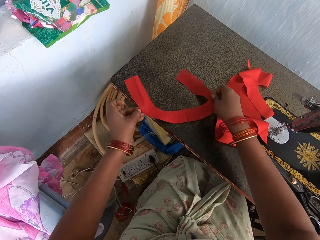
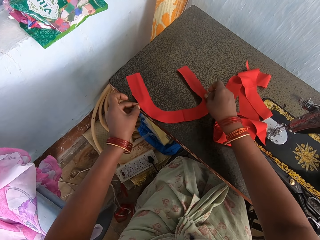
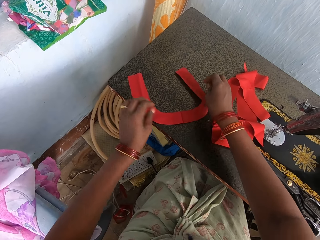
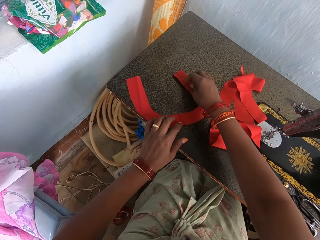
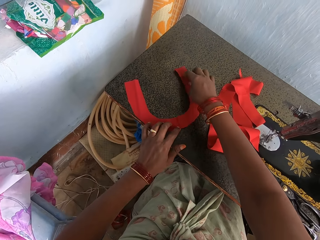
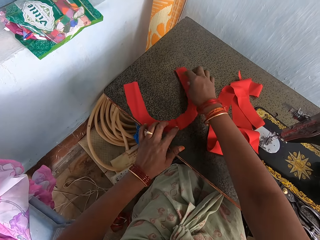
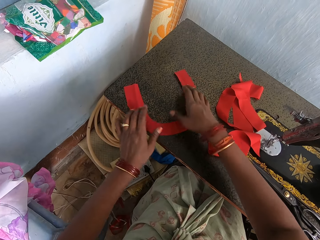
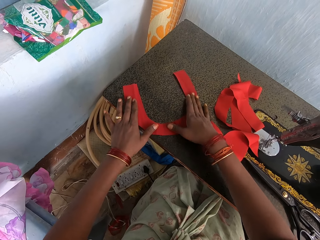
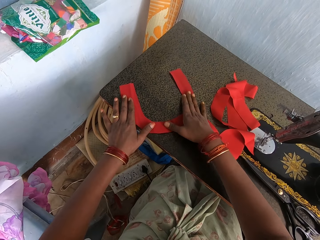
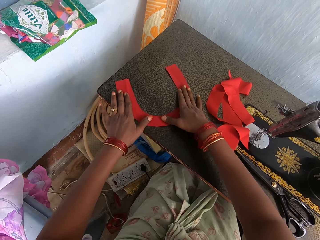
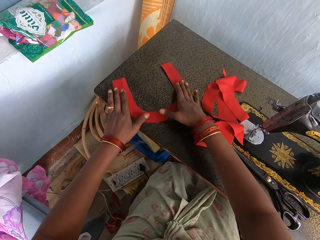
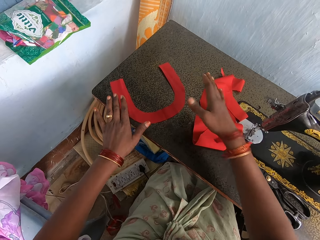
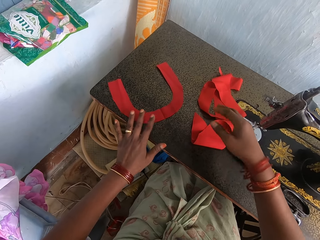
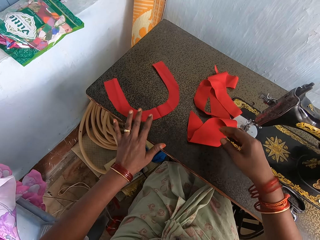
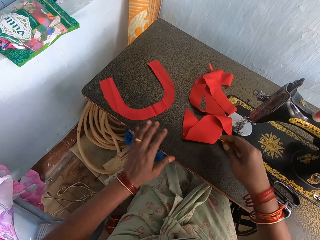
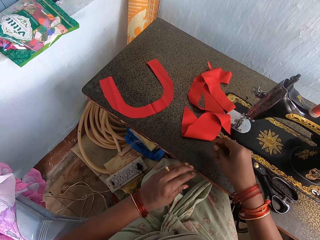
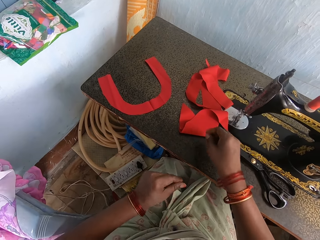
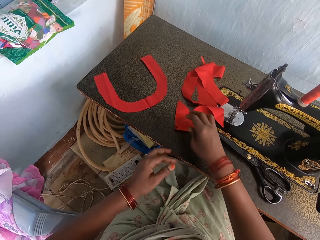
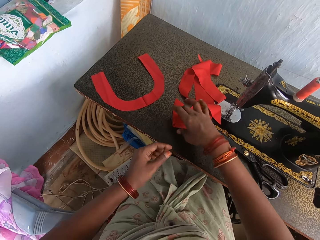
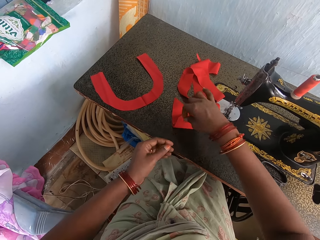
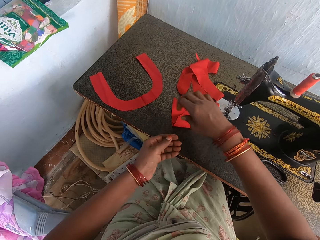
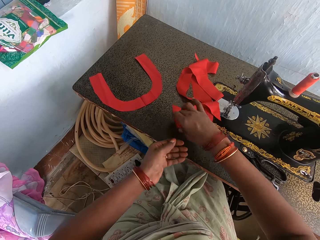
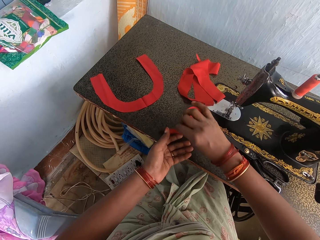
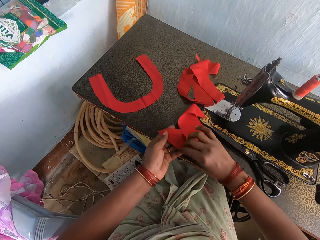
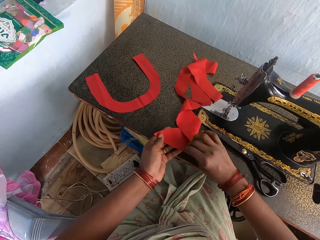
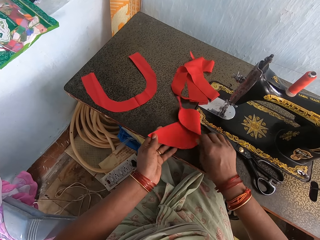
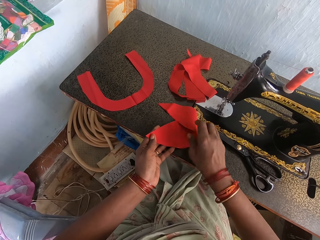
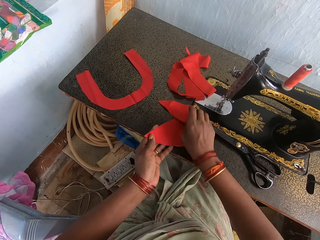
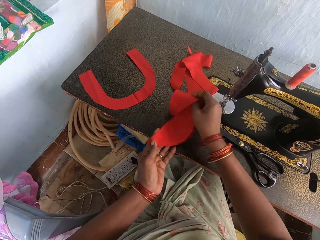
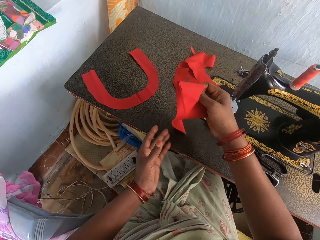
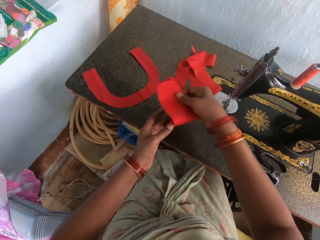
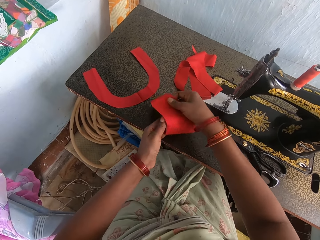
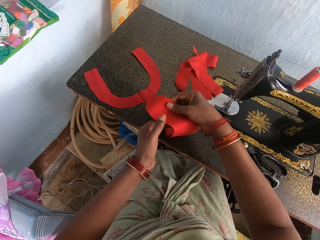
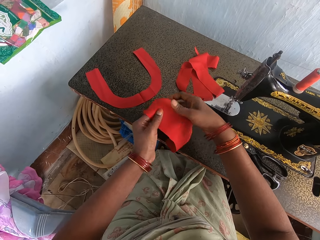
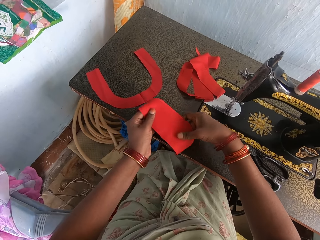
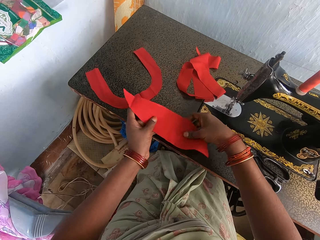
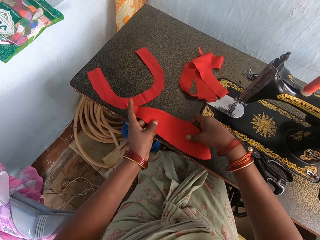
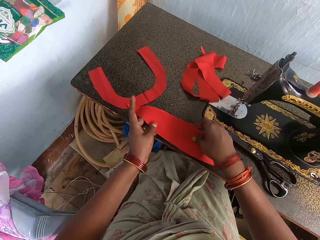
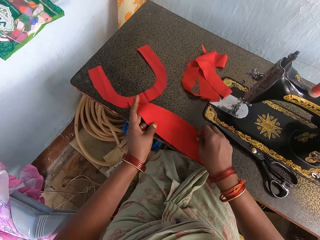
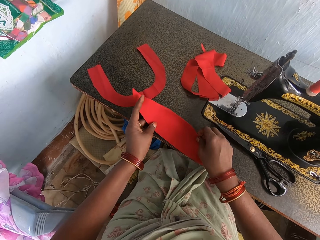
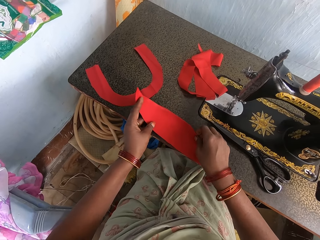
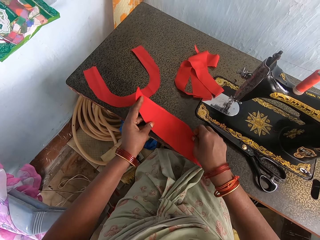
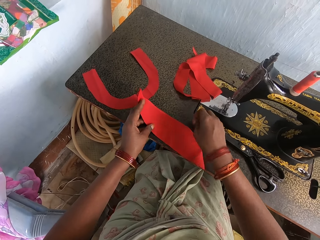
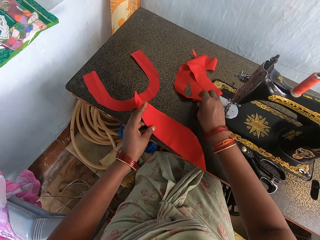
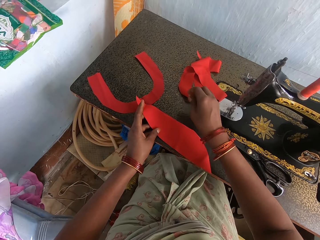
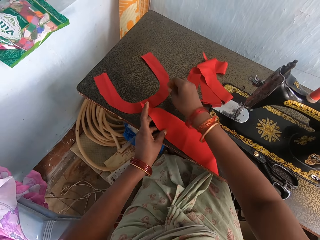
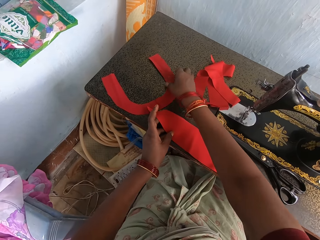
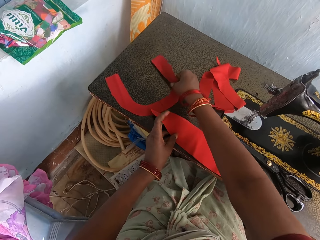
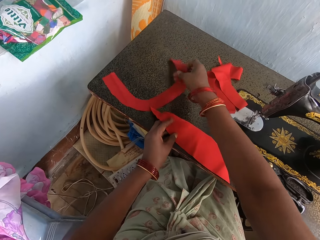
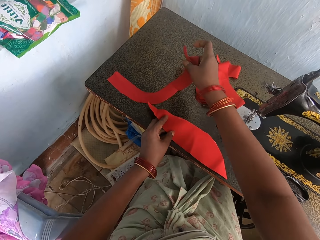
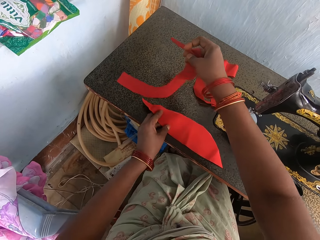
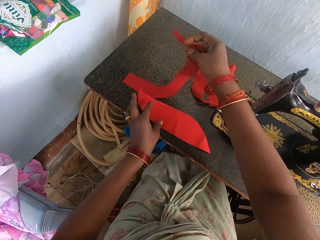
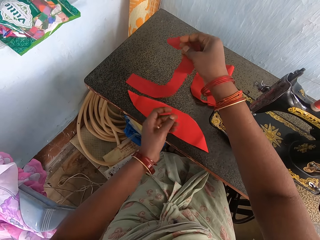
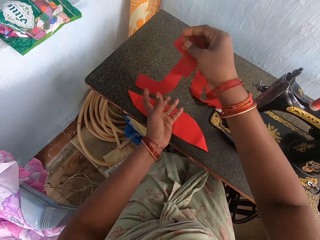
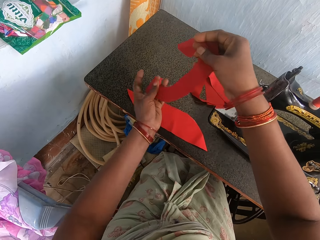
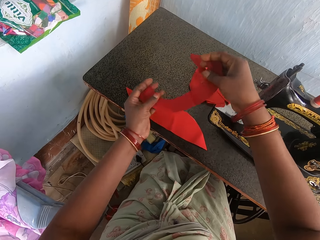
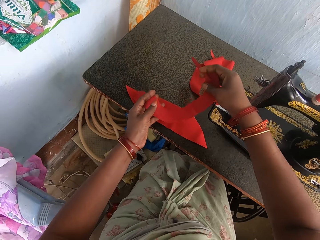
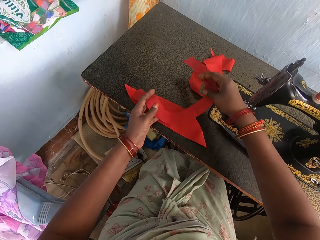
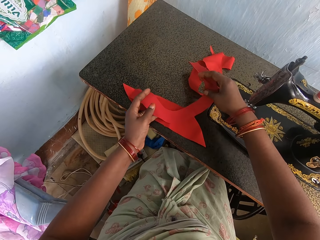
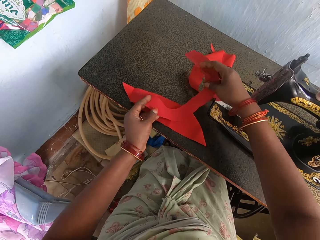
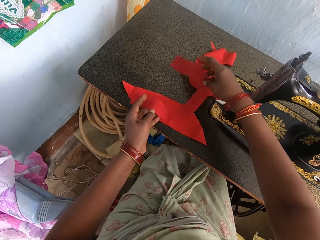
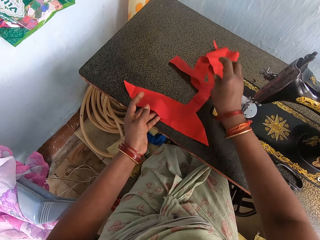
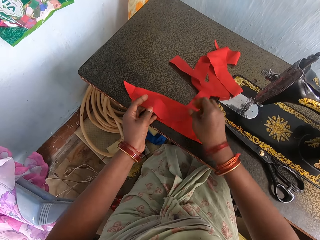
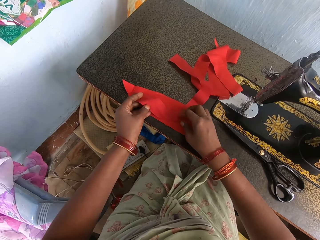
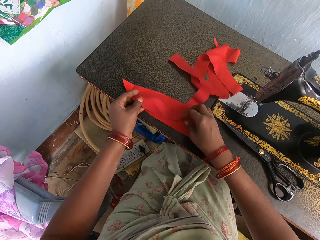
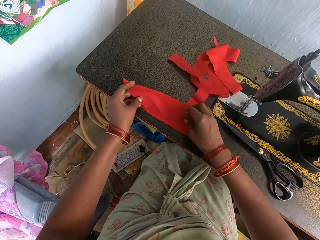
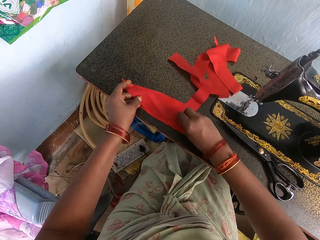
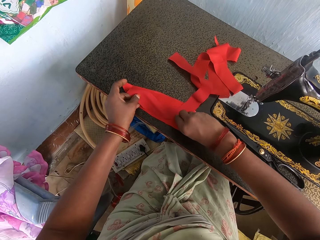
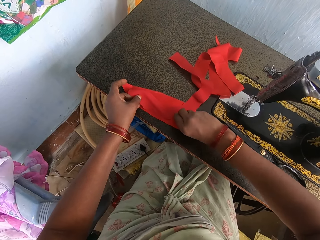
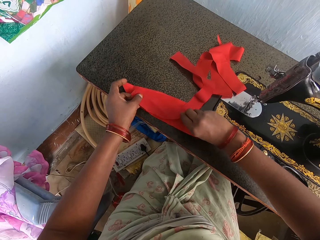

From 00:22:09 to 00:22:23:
The camera wearer picks up the material from the table. She holds the material with her hands. She places the material on the table. She picks up the material from the table. She holds the material with her hands. She places the material on the table. She adjusts the material with her hands.

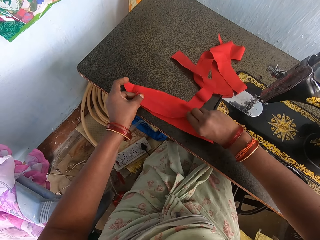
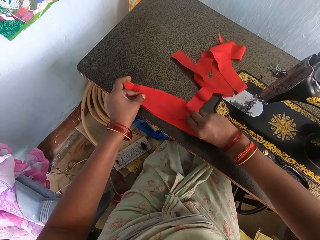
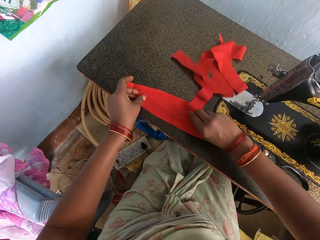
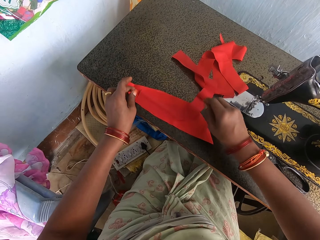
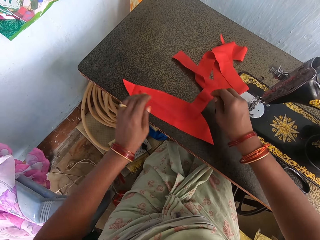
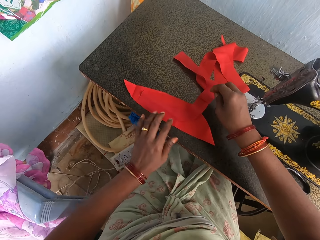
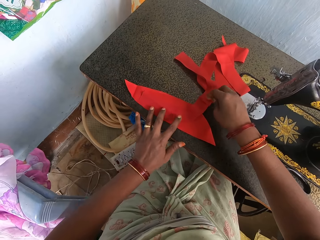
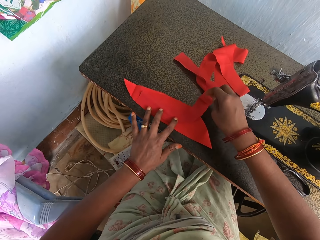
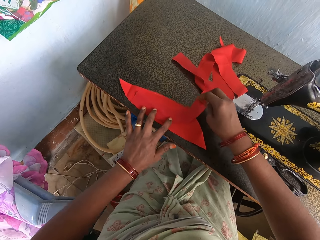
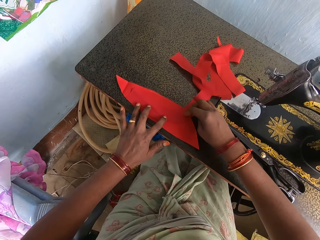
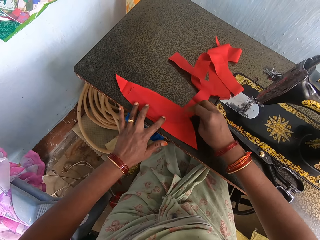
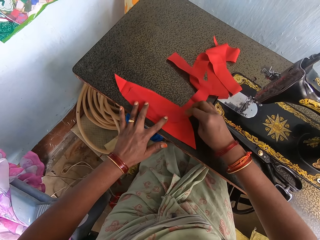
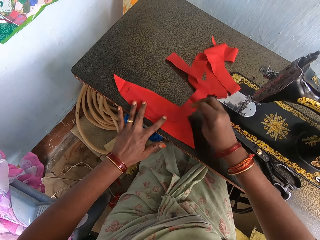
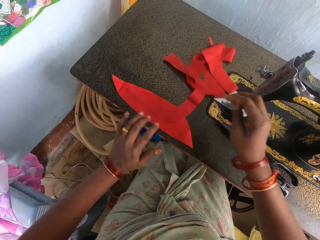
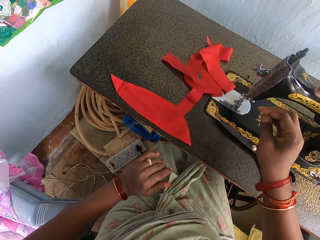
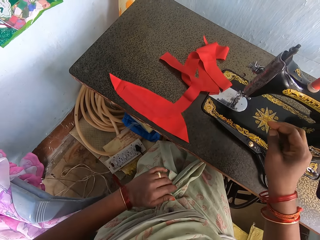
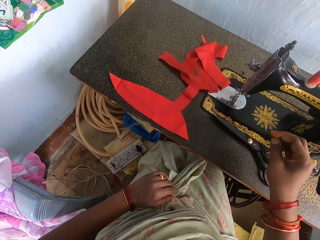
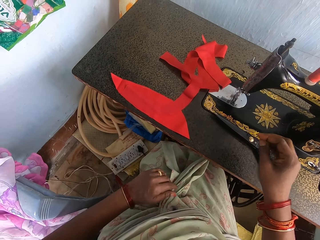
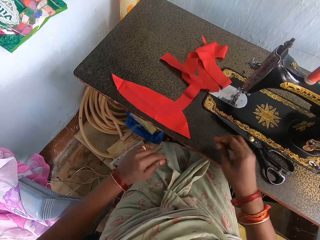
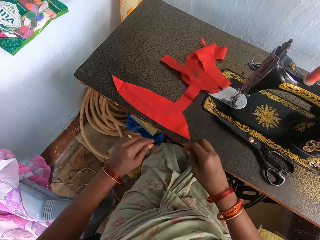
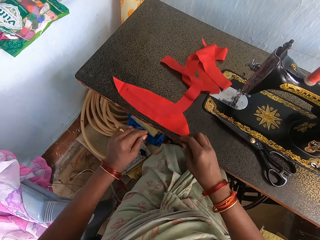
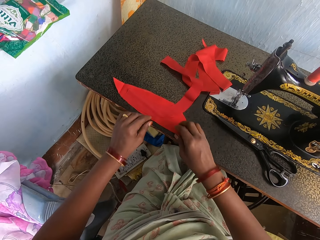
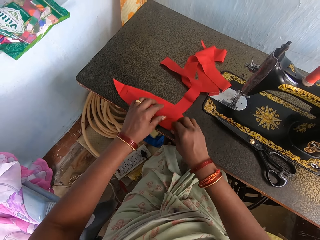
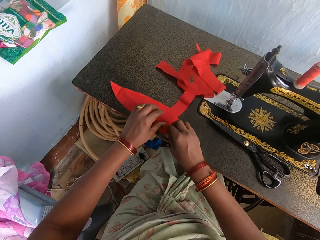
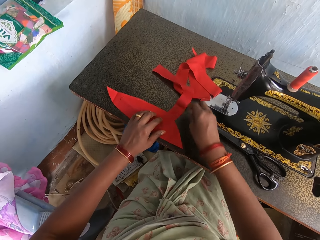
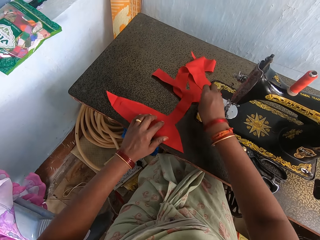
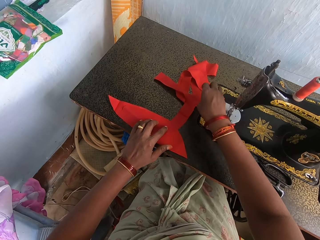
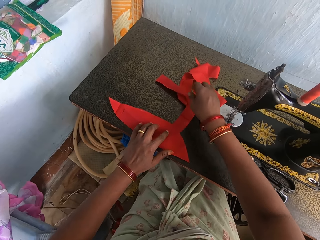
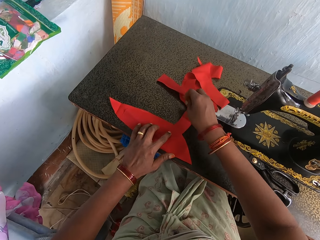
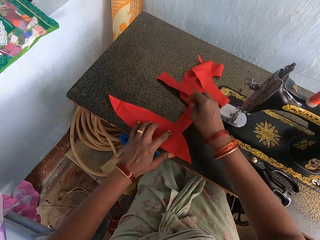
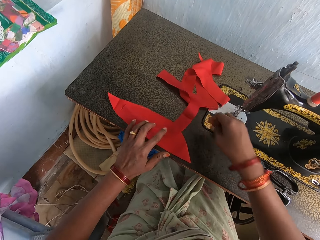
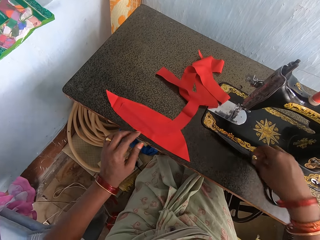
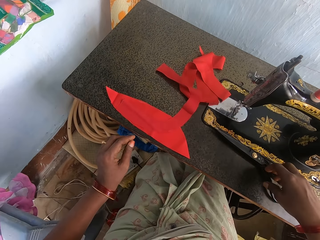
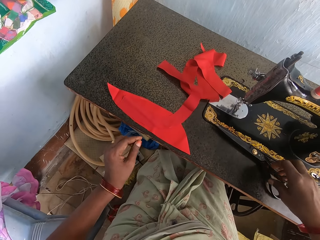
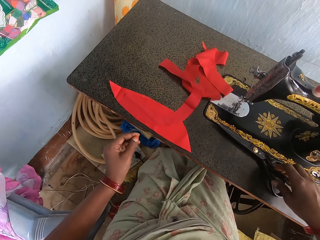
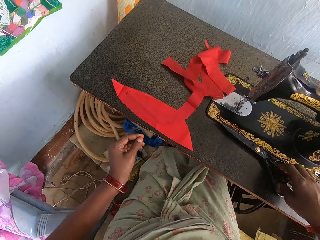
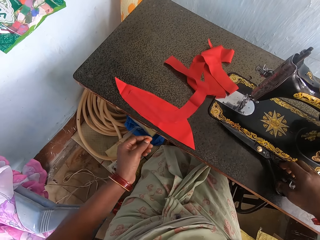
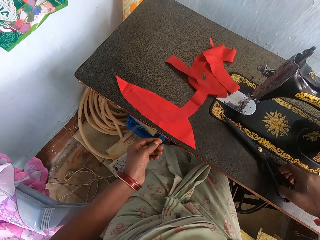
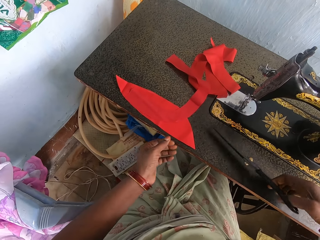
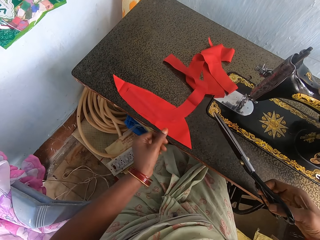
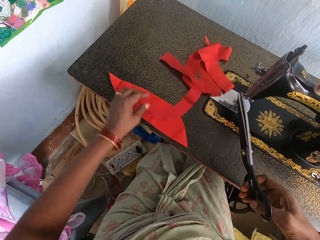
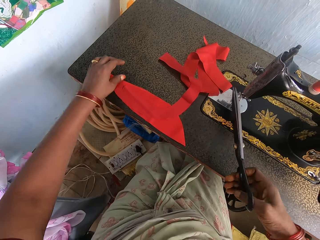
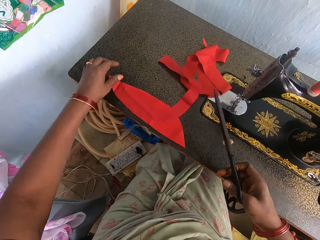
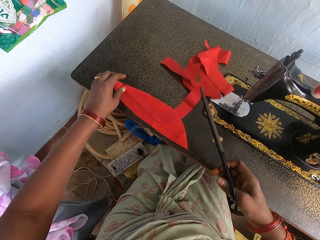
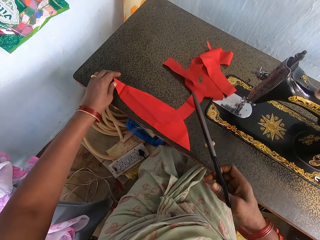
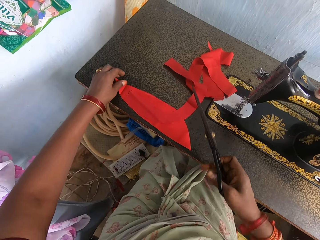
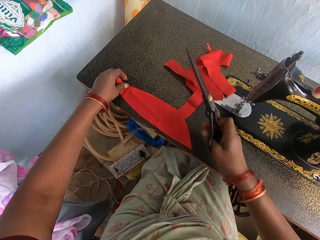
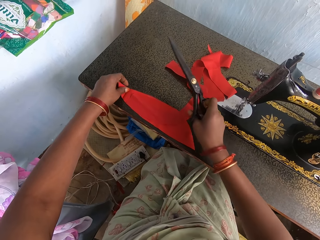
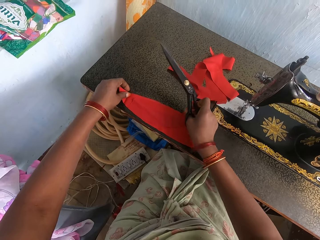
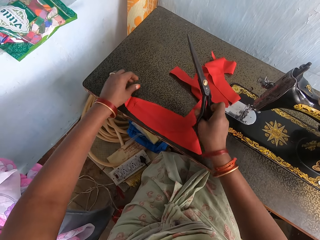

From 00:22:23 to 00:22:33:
The camera wearer places the fabric on the other fabric. They pick up the scissors from the table.
